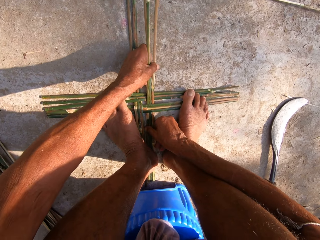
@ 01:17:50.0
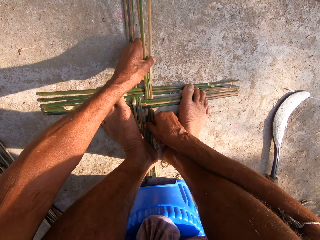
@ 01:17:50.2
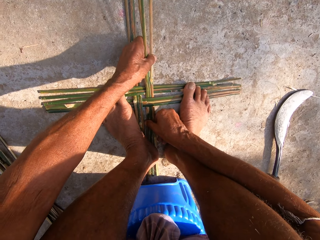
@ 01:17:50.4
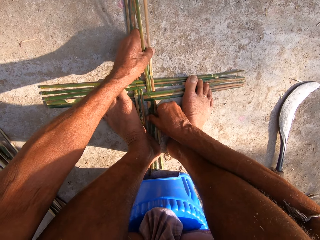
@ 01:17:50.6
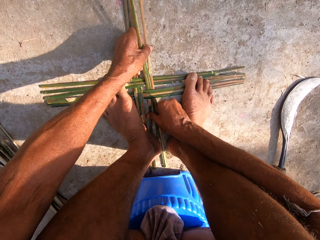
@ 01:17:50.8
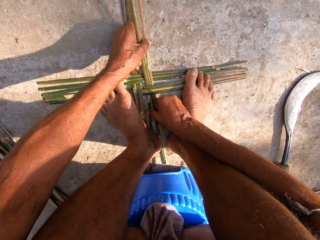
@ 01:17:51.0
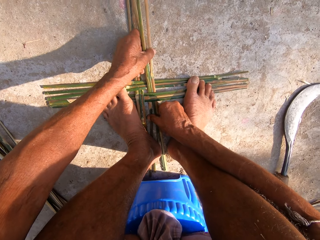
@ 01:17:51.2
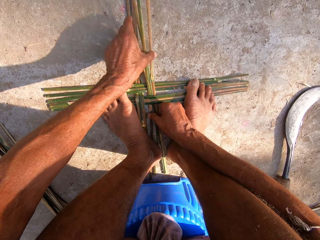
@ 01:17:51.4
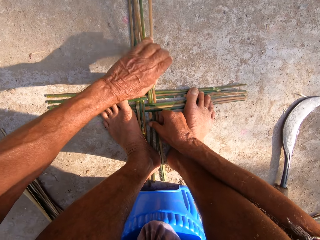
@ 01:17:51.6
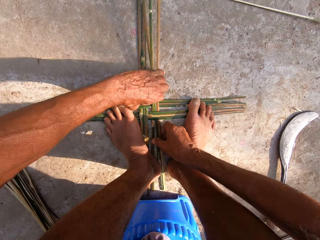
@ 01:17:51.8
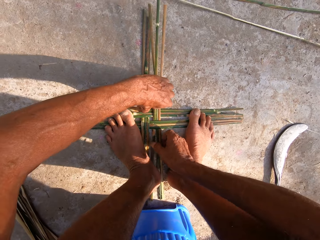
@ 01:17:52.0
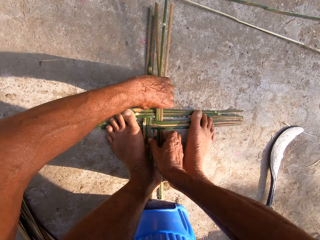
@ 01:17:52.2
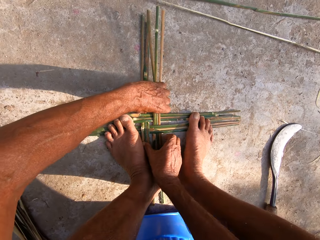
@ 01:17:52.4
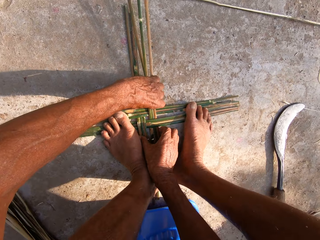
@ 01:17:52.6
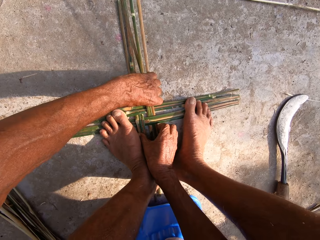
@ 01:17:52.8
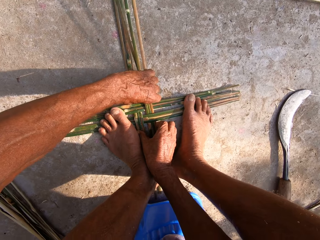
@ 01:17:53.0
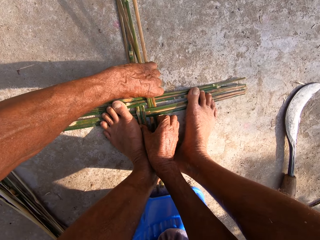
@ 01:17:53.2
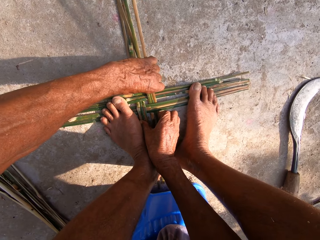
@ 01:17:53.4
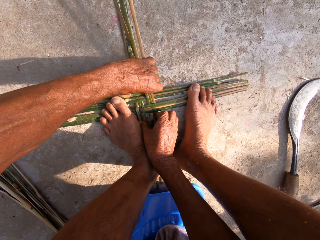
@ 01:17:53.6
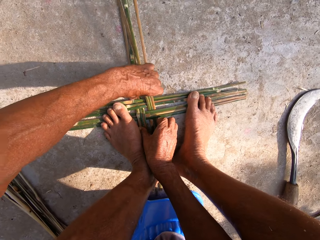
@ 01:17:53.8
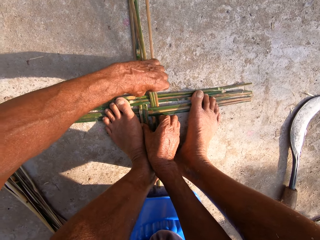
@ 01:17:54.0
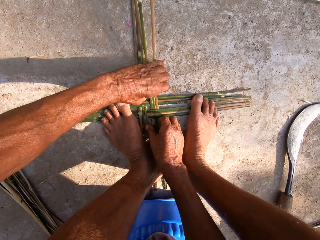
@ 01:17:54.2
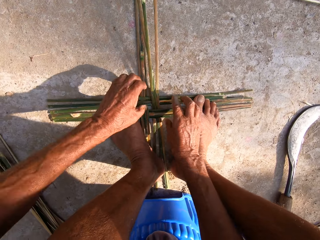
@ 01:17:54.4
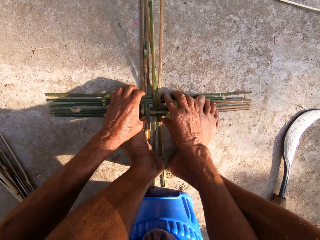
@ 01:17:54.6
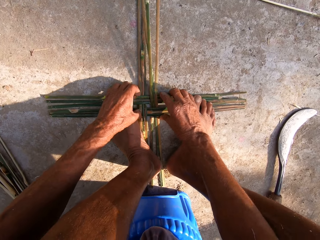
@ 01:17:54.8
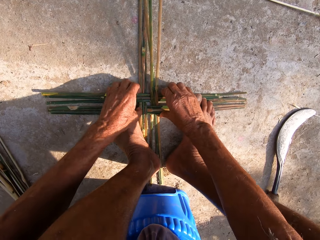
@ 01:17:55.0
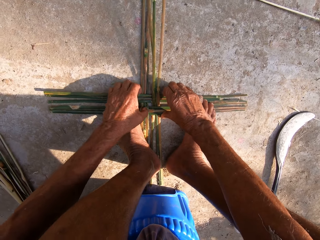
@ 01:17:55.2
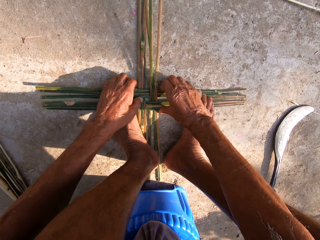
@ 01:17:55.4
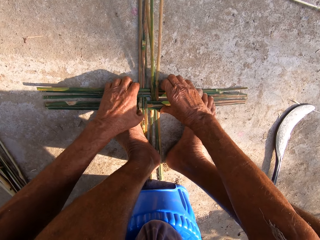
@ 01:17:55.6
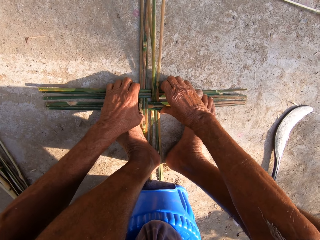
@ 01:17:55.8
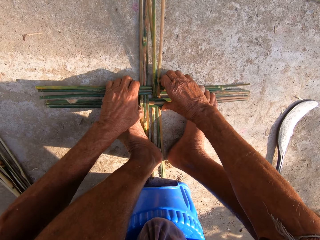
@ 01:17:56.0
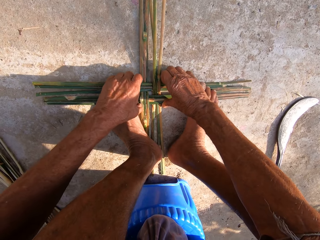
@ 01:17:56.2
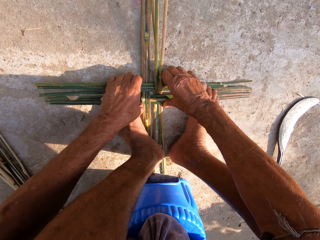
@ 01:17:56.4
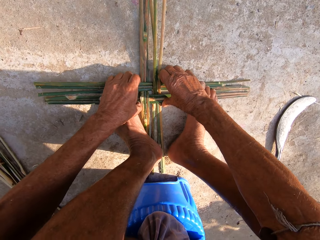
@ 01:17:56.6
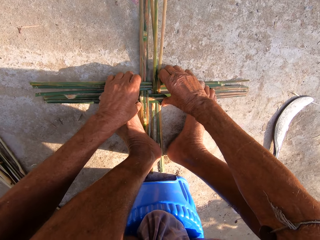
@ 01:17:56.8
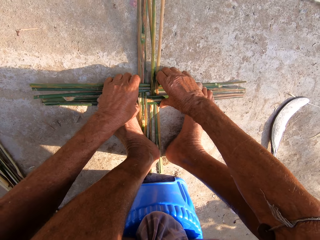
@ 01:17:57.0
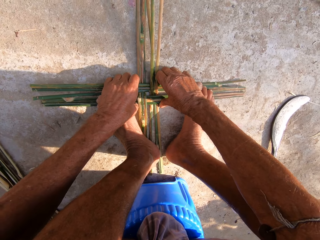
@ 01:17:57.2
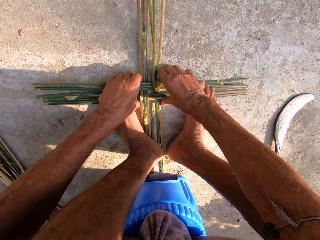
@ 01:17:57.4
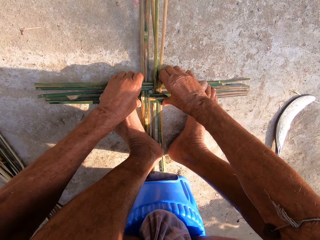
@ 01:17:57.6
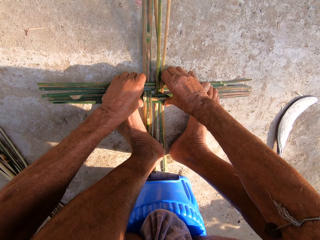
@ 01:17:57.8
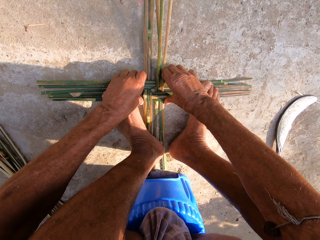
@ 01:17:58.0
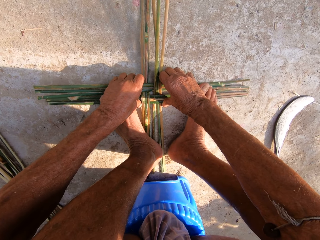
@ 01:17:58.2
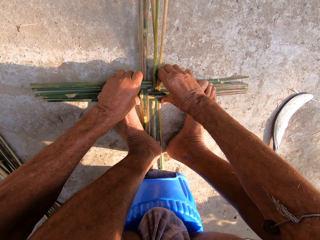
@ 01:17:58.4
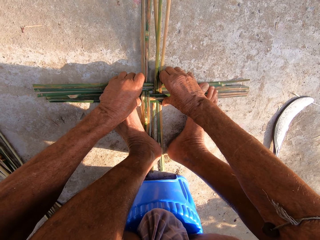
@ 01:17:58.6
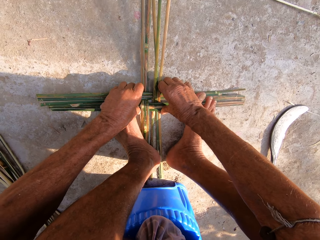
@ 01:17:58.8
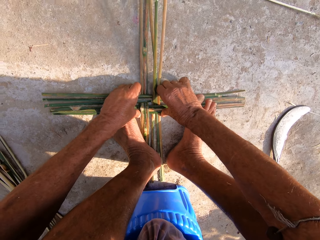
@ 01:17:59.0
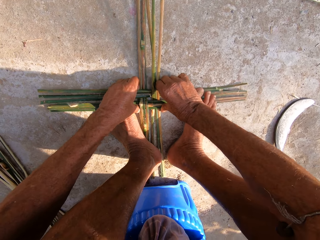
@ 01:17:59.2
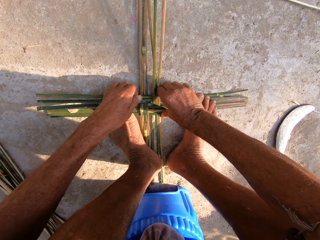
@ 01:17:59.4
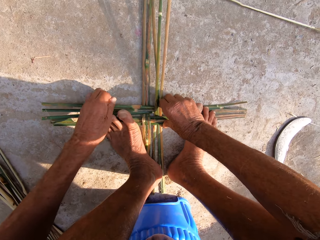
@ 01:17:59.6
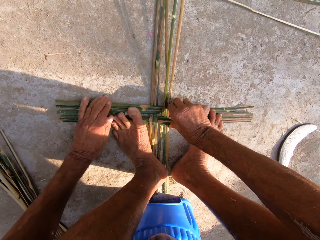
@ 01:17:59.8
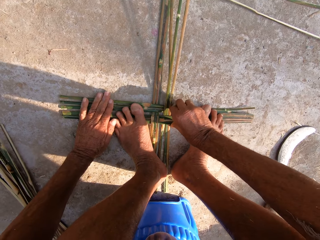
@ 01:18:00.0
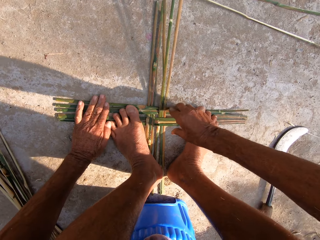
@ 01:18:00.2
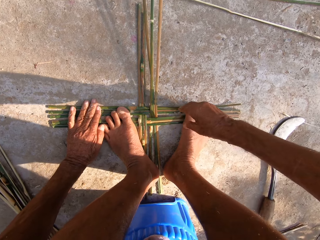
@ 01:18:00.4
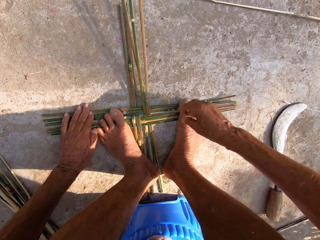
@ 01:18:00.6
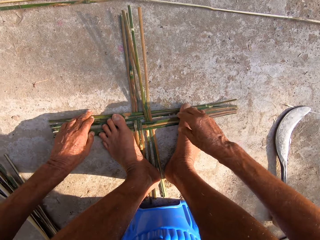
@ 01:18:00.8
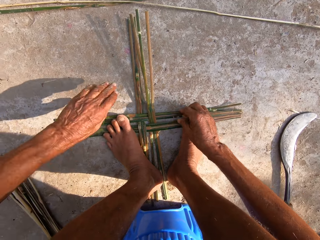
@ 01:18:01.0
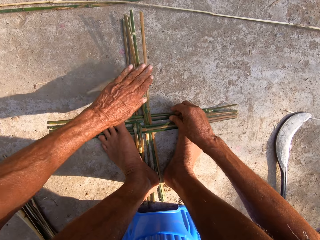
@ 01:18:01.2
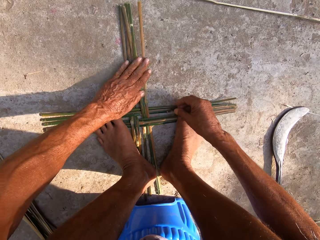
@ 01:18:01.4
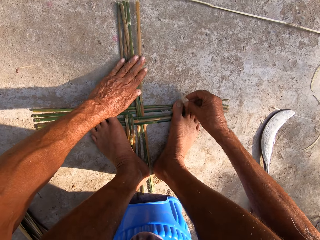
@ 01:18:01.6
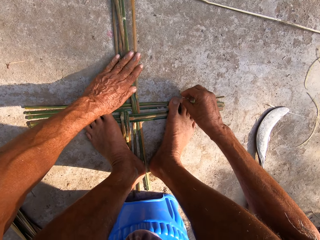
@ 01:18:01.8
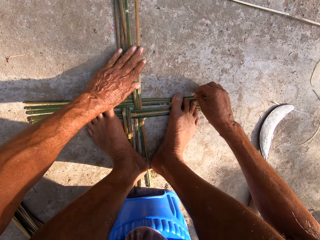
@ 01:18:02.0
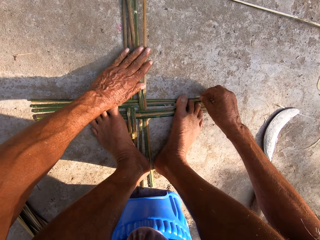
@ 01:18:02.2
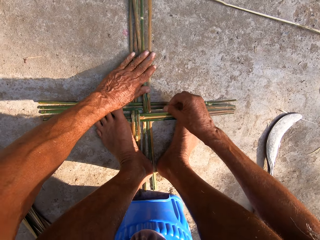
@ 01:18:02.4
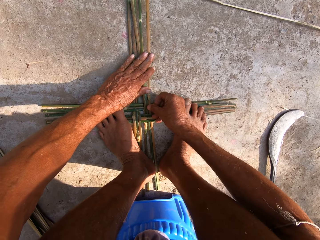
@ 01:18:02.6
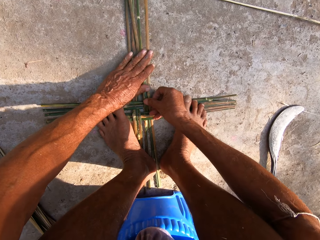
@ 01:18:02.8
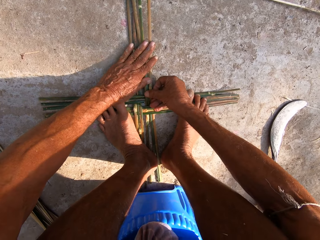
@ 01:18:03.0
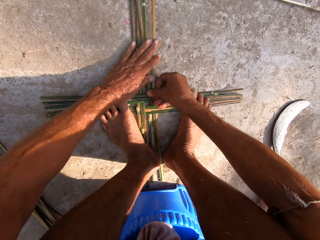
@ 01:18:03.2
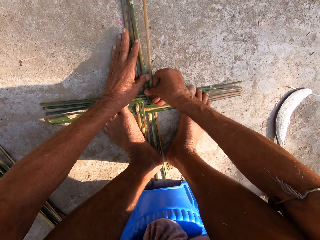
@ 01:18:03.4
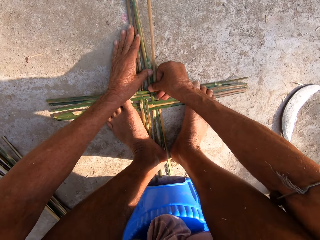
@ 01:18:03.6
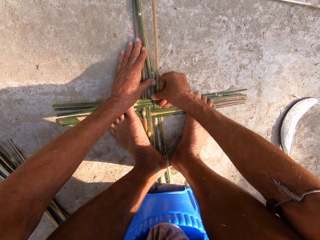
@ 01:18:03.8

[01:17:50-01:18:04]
The camera wearer holds the bamboo sticks on the floor firmly.

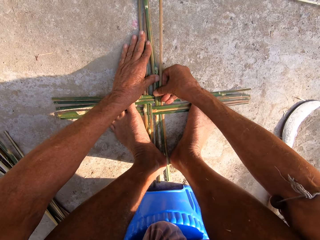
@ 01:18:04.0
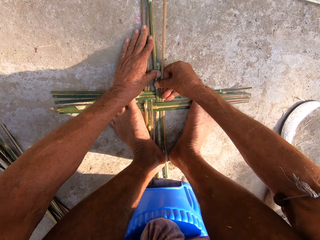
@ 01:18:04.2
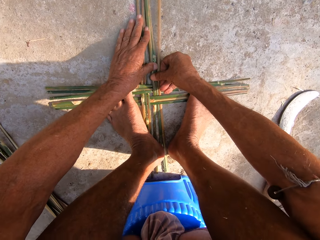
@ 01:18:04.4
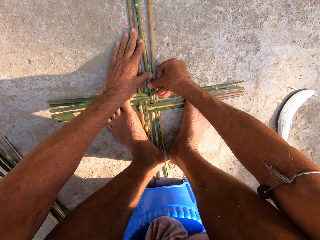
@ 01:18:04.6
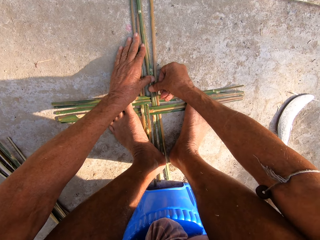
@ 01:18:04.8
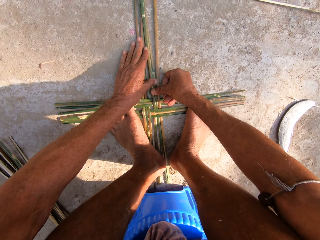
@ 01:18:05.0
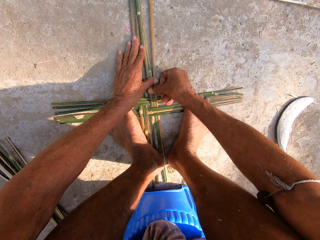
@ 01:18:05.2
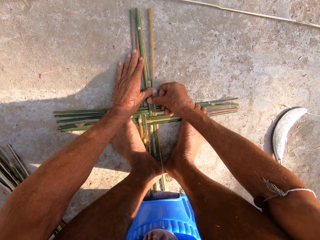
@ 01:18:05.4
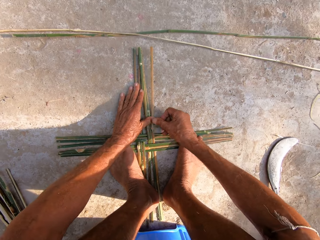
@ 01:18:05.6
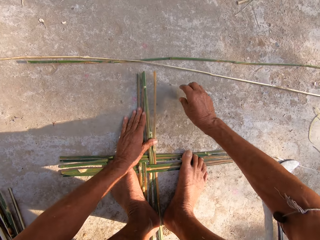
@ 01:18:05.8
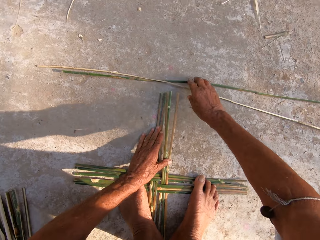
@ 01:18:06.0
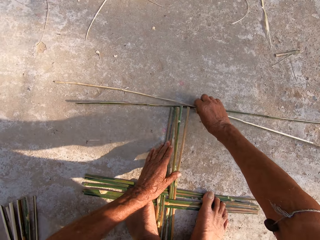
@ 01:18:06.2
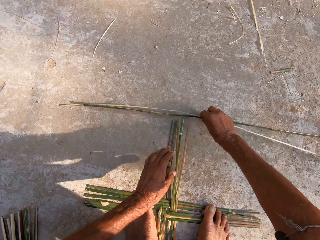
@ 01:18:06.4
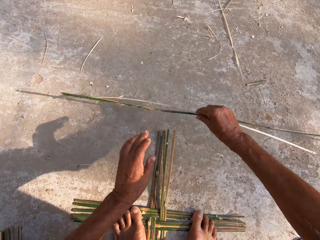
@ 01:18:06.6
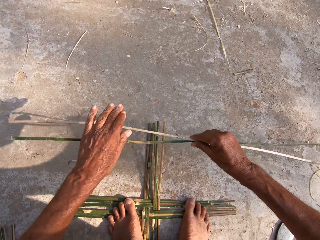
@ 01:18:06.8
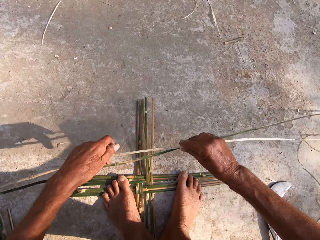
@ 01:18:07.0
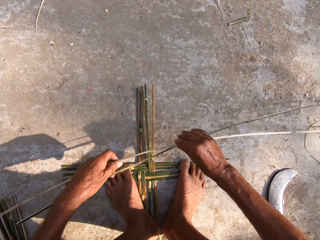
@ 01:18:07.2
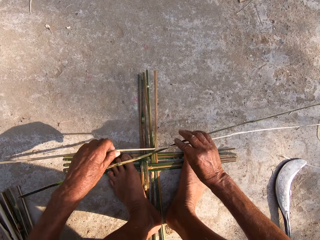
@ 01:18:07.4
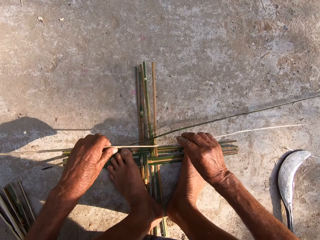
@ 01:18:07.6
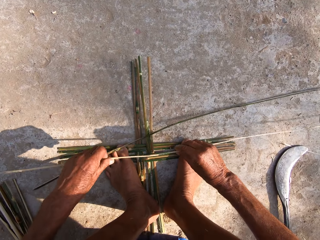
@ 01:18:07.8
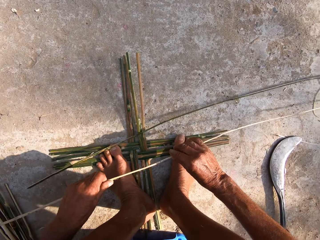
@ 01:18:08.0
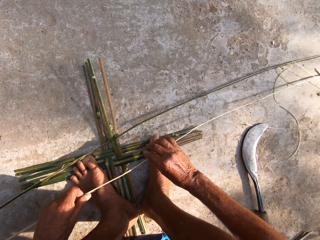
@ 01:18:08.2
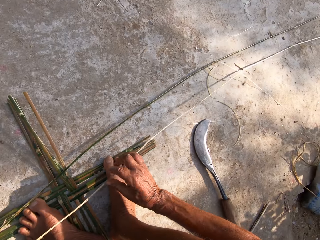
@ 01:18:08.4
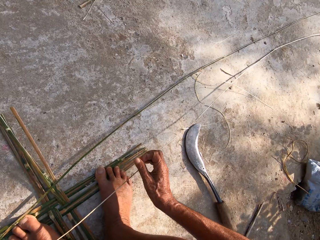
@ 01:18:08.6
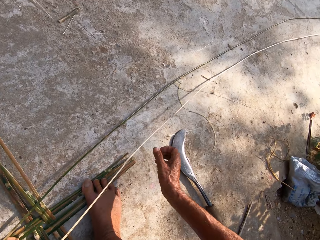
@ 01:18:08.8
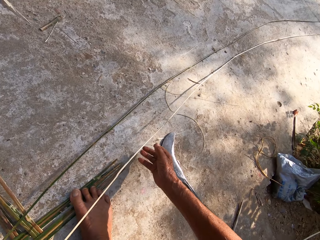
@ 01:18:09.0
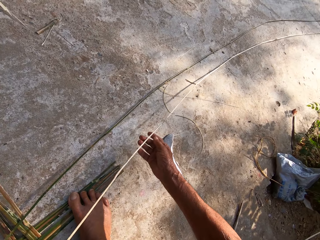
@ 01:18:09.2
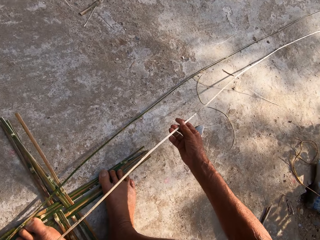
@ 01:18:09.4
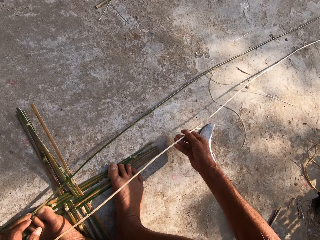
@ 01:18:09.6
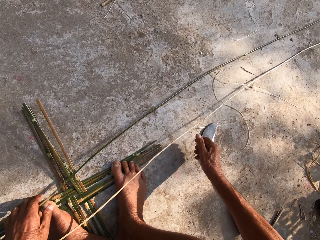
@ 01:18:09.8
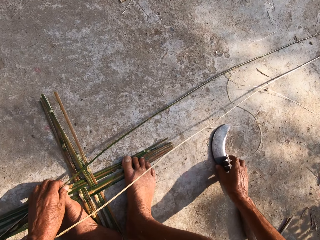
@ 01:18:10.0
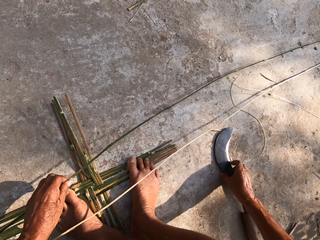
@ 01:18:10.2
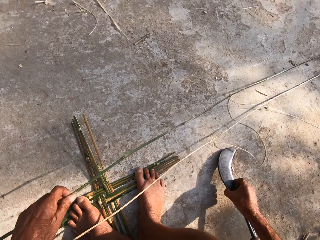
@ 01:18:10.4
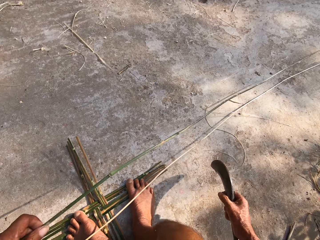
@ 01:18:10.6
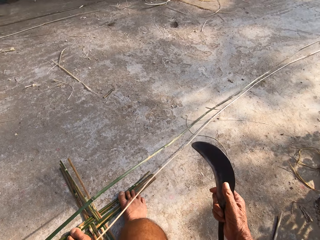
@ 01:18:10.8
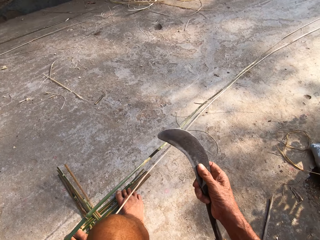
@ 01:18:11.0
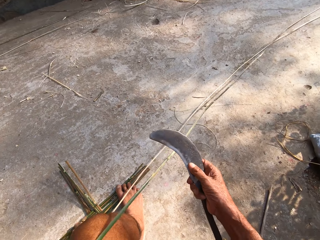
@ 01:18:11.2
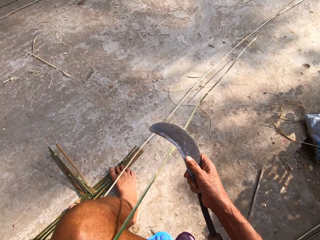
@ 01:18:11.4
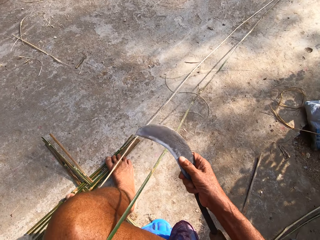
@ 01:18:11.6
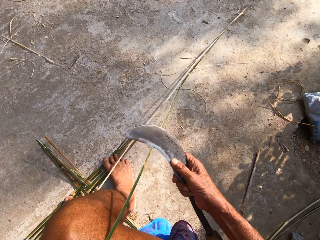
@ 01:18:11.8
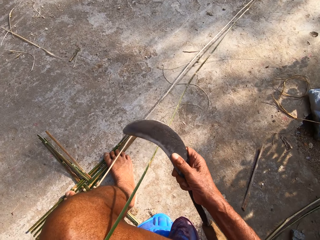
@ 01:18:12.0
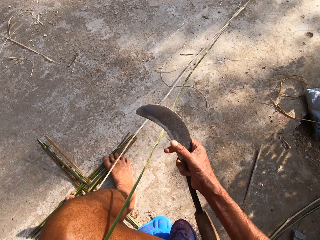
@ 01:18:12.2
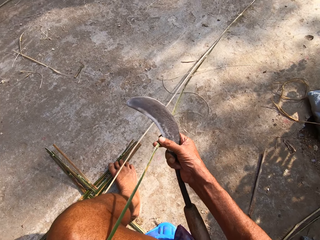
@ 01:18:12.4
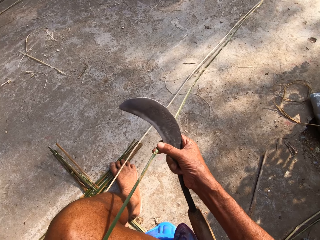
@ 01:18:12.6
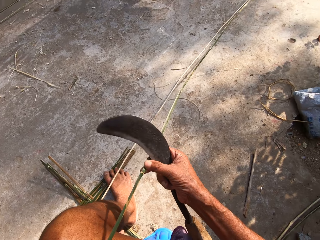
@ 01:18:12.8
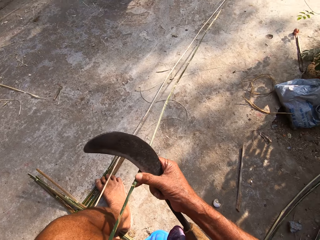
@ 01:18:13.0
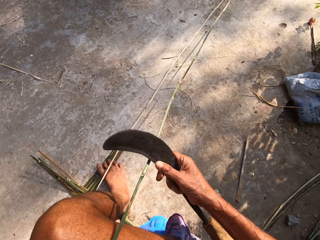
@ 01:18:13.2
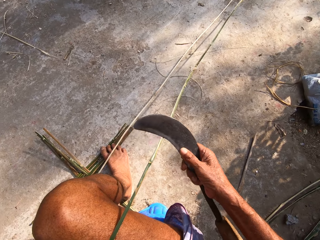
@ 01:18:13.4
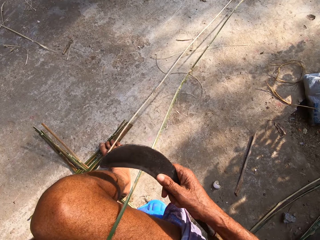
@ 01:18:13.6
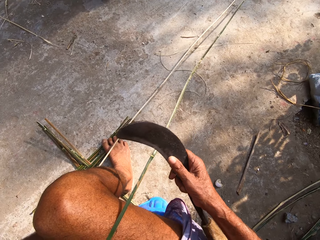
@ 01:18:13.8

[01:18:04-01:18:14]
The camera wearer picks two canes or bamboo sticks from the floor with his right hand. He holds the canes with both hands. He drops a cane on the floor with both hands. He drops a cane on his legs with both hands. He picks the cane from the floor with his left hand. He picks a sickle from the floor with his right hand. He places the cane on his lap with his left hand, scrapes the cane on his lap with the sickle in his right hand, and adjusts the cane on his lap with his right hand. He holds the bamboo stick using both hands. He scrapes the cane on his lap with the sickle in his right hand.
